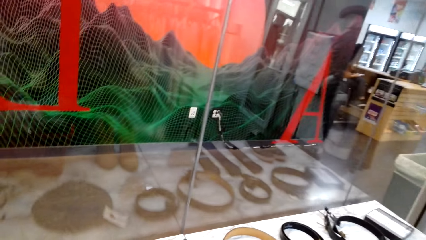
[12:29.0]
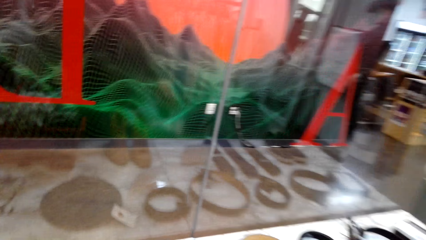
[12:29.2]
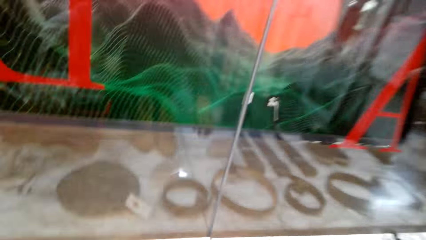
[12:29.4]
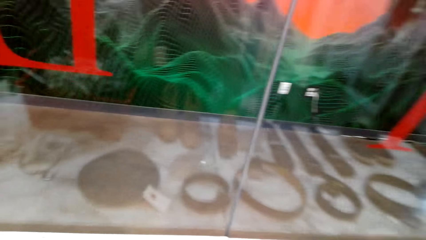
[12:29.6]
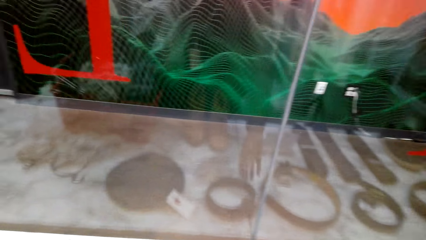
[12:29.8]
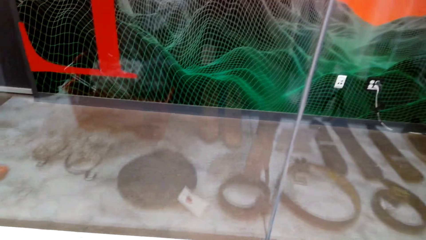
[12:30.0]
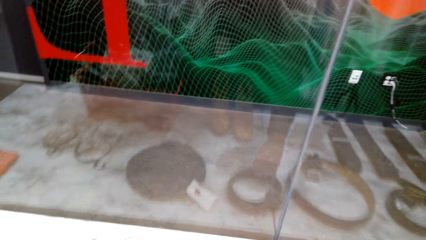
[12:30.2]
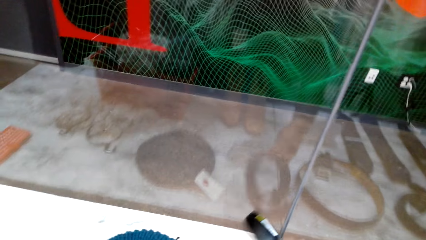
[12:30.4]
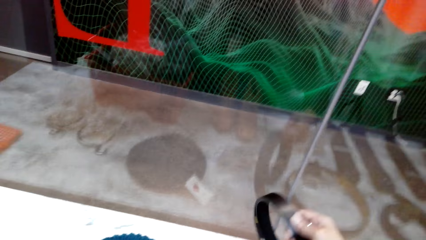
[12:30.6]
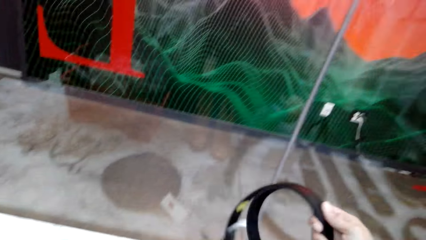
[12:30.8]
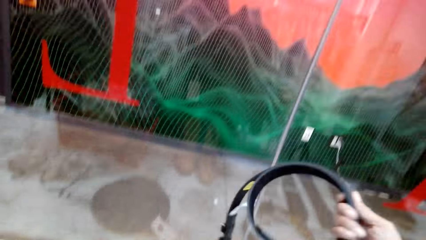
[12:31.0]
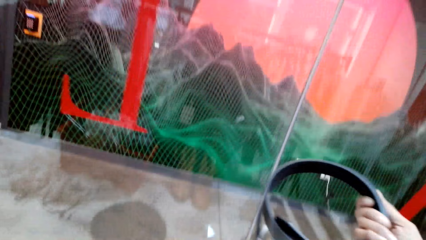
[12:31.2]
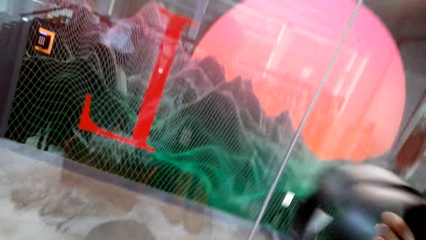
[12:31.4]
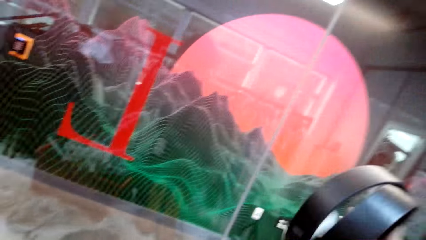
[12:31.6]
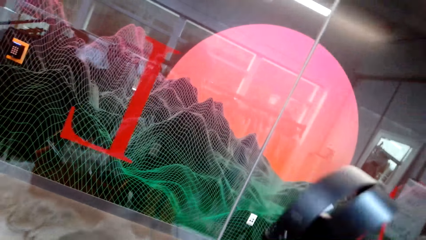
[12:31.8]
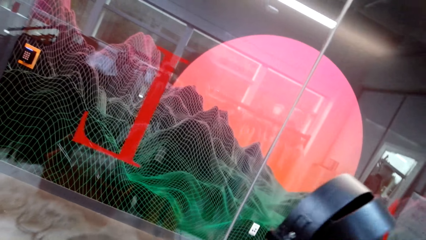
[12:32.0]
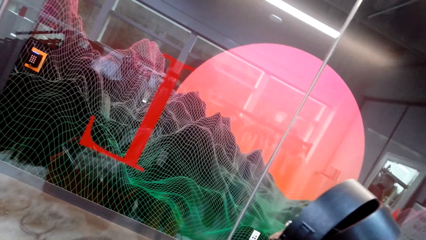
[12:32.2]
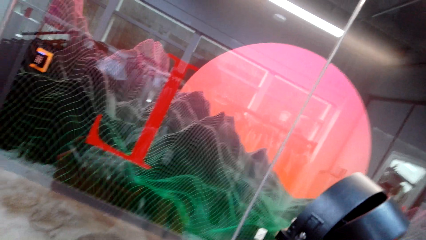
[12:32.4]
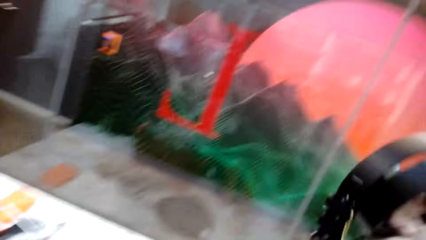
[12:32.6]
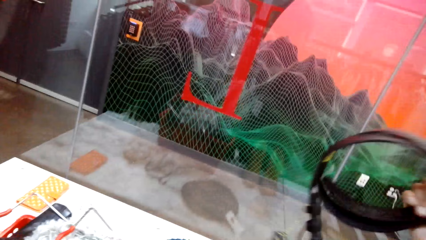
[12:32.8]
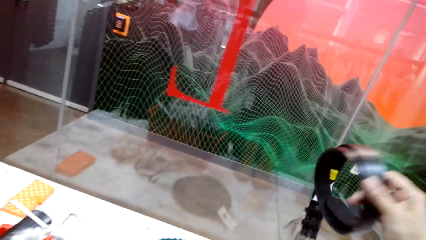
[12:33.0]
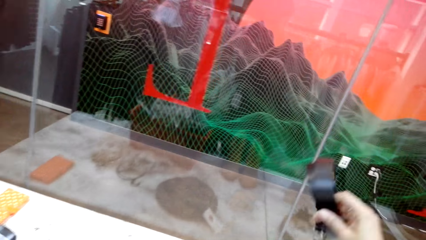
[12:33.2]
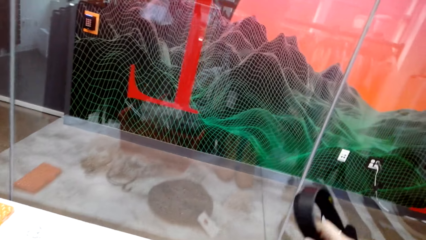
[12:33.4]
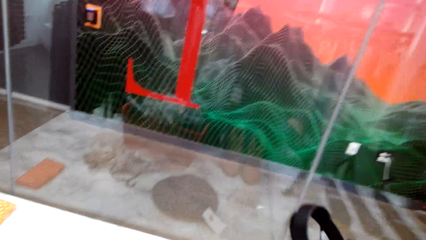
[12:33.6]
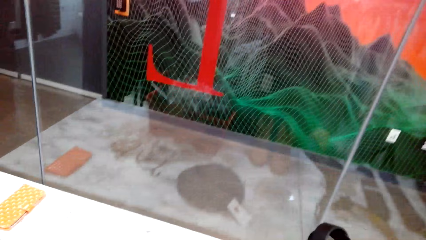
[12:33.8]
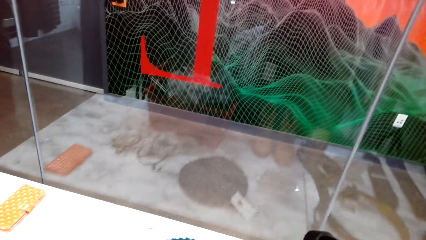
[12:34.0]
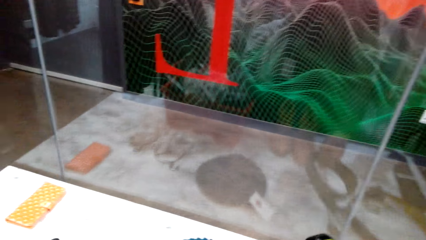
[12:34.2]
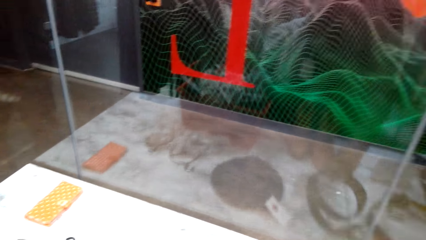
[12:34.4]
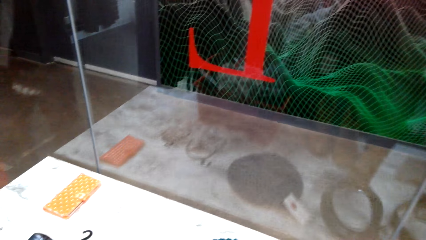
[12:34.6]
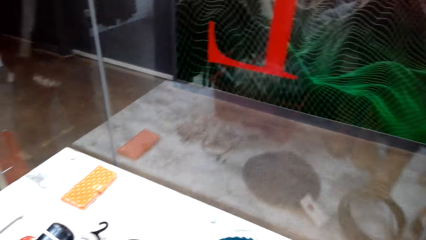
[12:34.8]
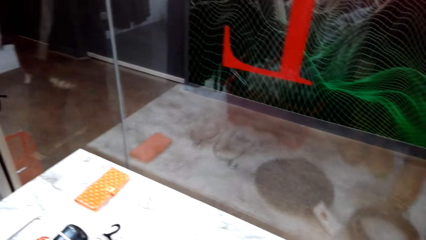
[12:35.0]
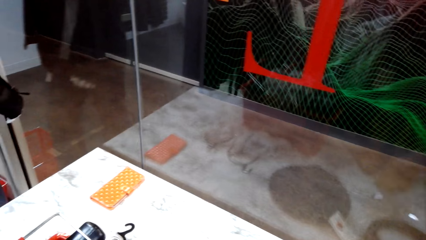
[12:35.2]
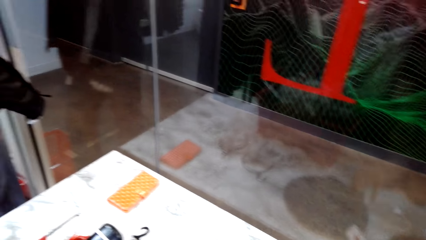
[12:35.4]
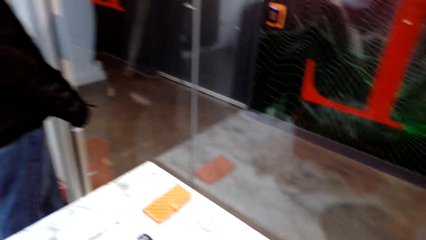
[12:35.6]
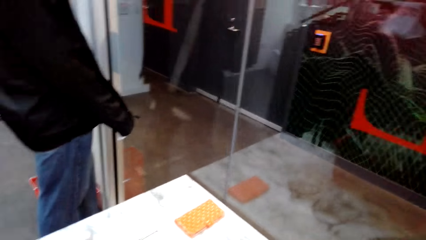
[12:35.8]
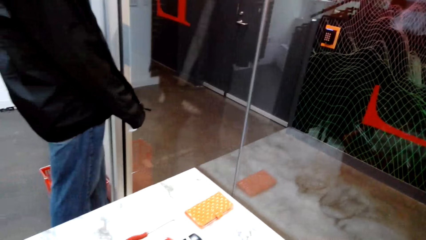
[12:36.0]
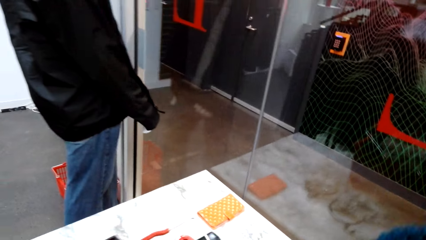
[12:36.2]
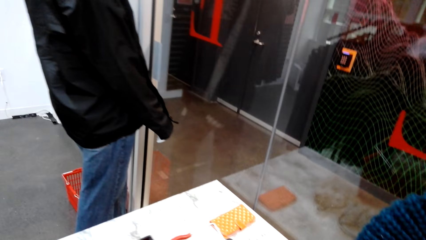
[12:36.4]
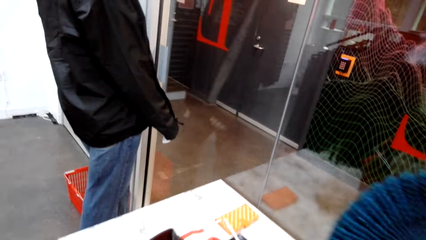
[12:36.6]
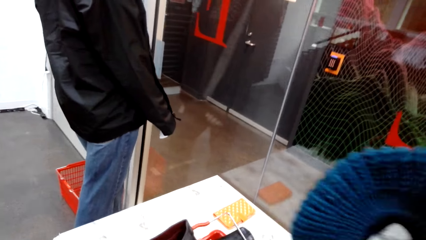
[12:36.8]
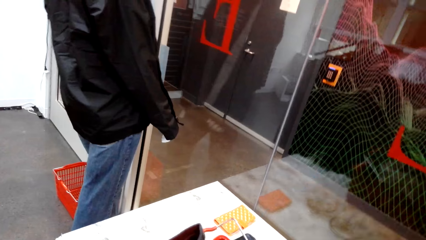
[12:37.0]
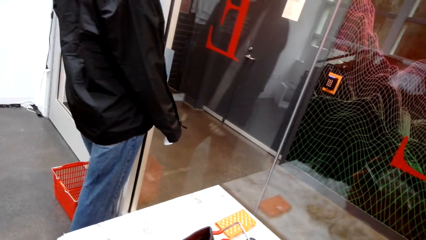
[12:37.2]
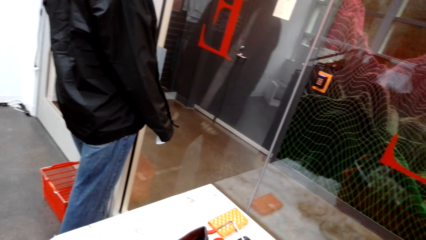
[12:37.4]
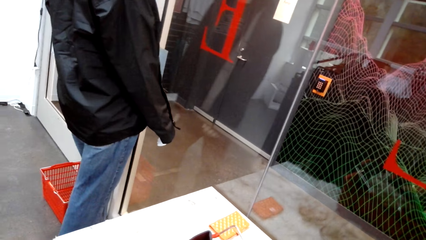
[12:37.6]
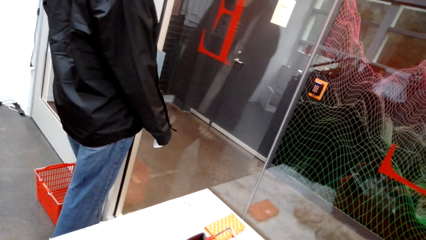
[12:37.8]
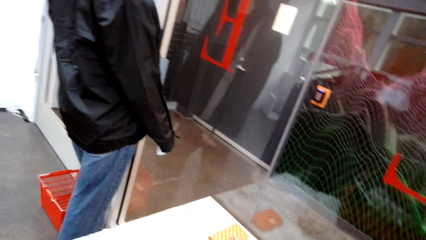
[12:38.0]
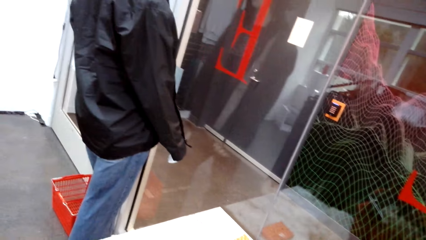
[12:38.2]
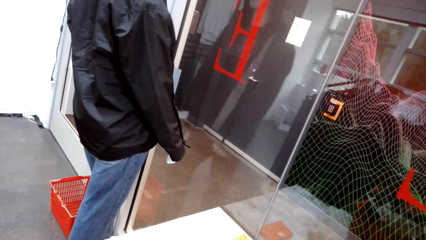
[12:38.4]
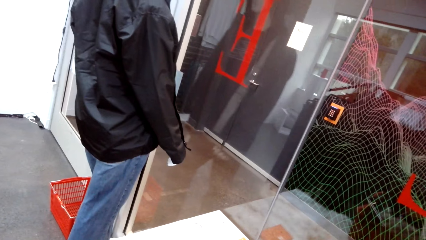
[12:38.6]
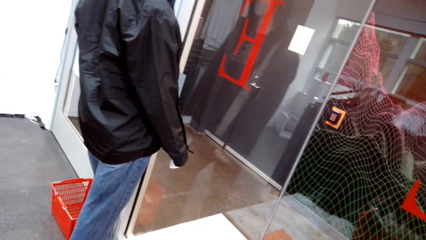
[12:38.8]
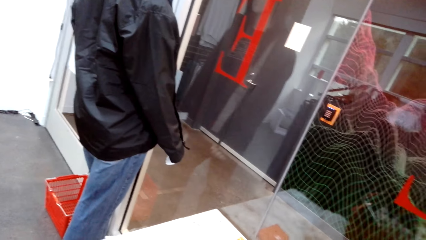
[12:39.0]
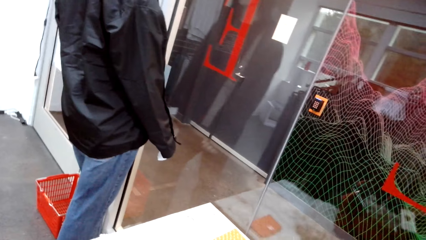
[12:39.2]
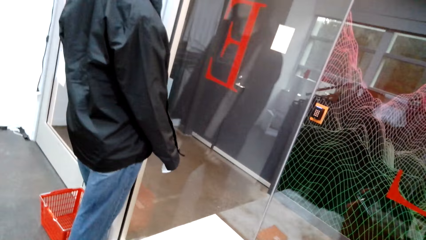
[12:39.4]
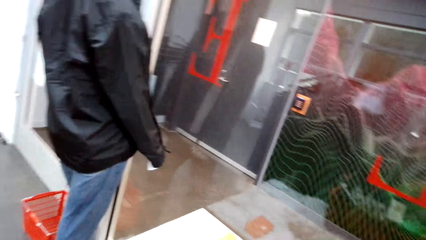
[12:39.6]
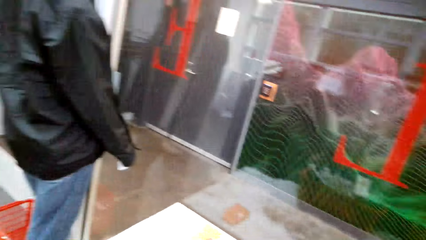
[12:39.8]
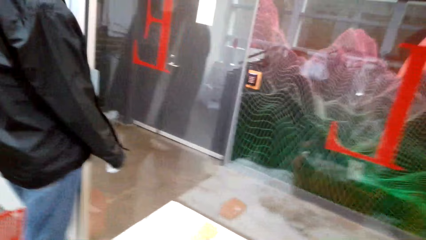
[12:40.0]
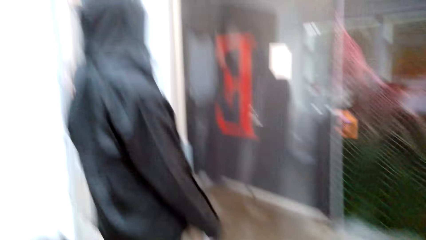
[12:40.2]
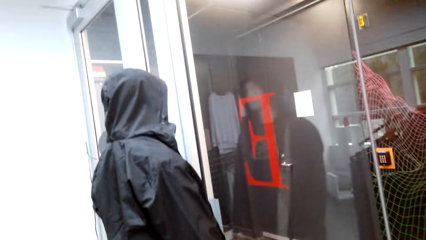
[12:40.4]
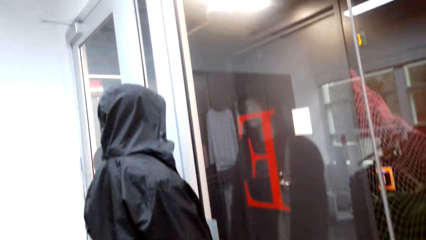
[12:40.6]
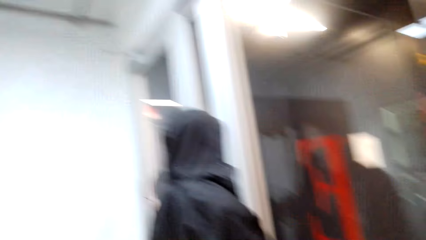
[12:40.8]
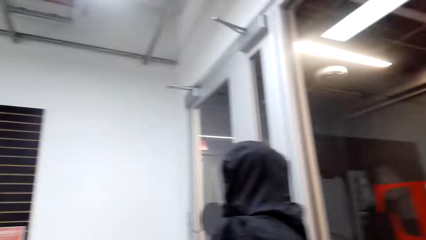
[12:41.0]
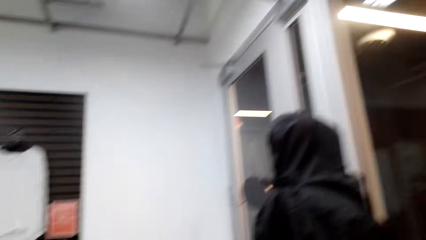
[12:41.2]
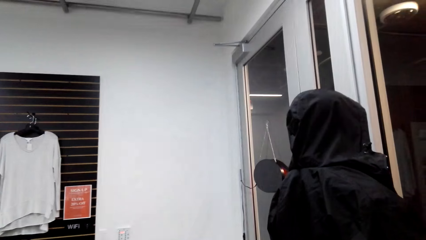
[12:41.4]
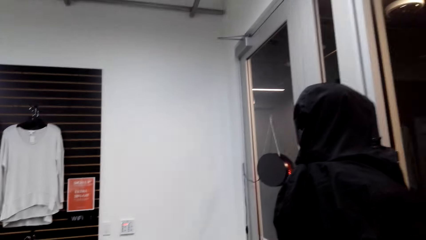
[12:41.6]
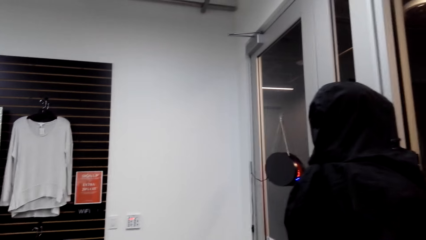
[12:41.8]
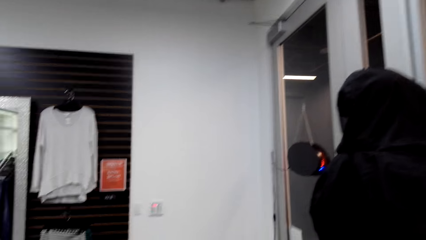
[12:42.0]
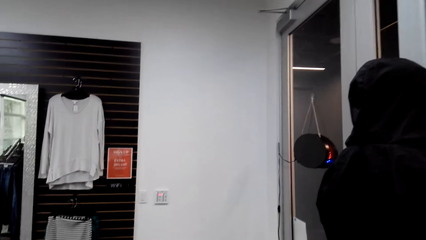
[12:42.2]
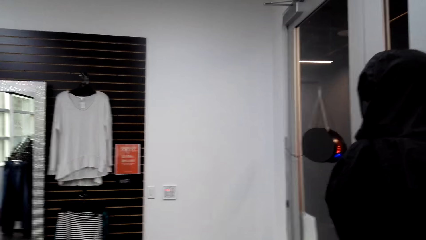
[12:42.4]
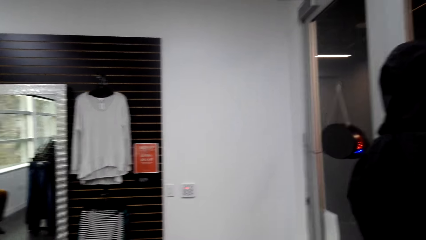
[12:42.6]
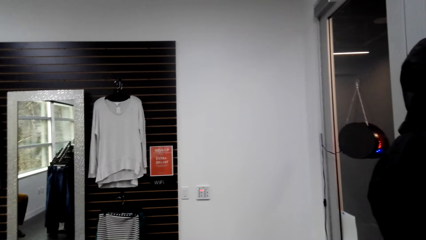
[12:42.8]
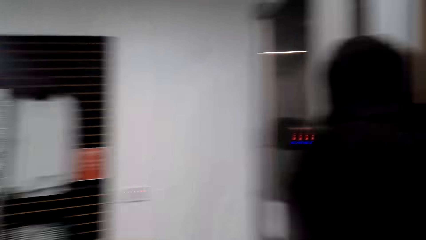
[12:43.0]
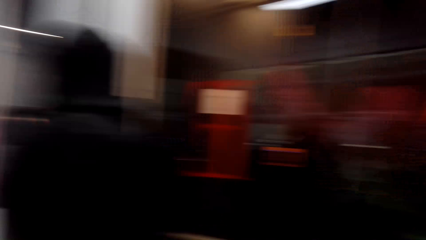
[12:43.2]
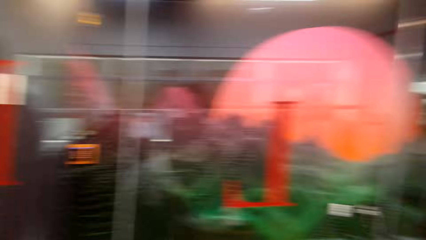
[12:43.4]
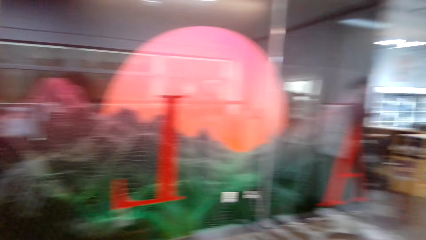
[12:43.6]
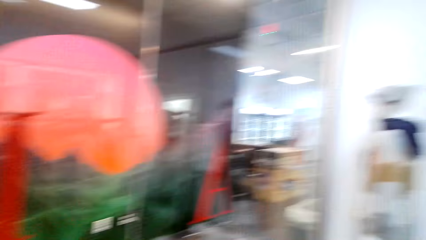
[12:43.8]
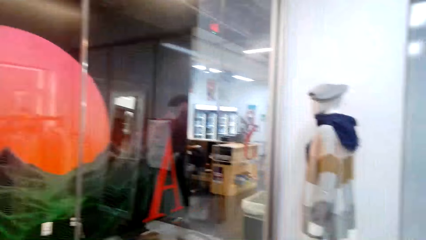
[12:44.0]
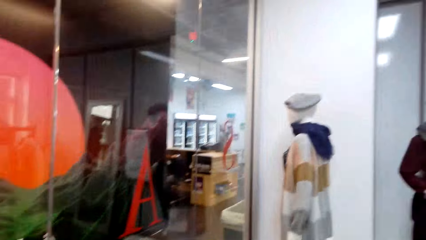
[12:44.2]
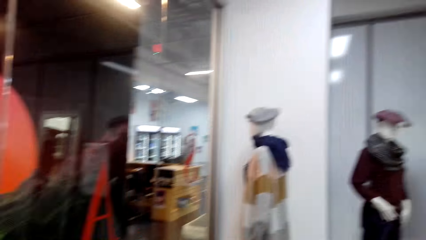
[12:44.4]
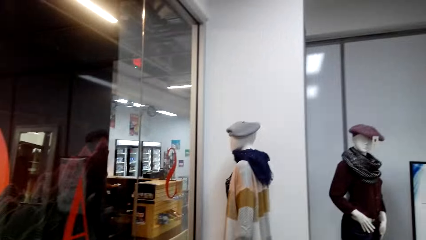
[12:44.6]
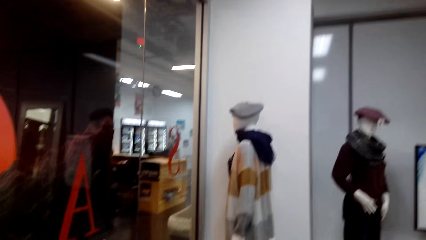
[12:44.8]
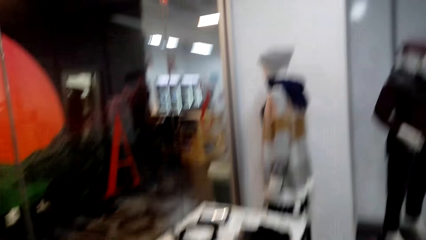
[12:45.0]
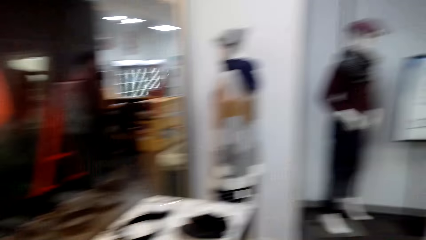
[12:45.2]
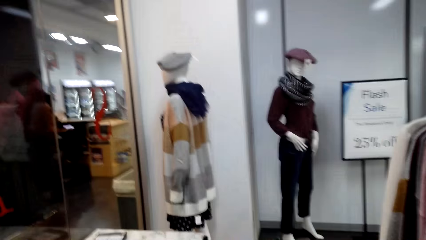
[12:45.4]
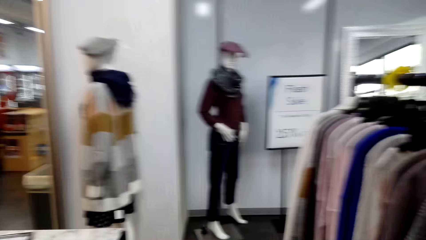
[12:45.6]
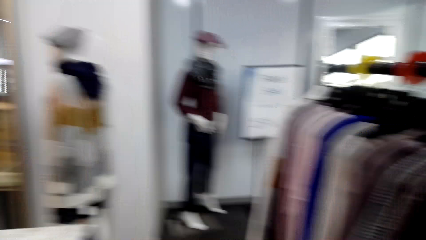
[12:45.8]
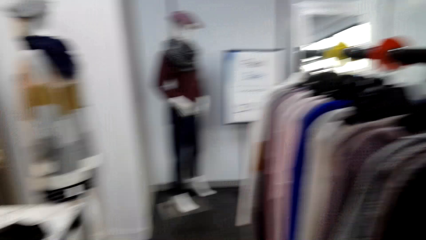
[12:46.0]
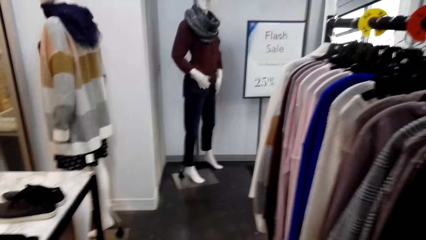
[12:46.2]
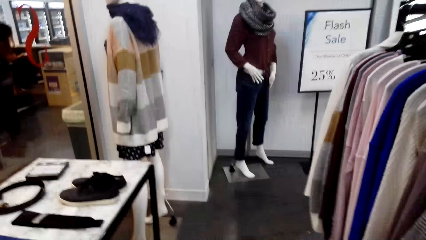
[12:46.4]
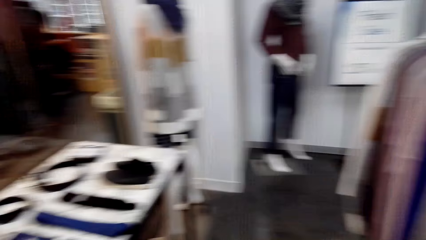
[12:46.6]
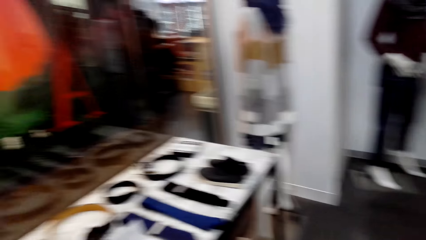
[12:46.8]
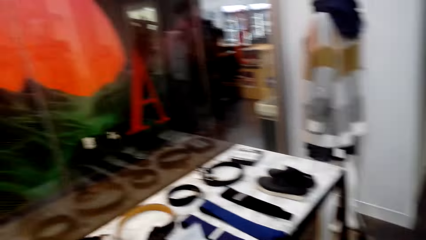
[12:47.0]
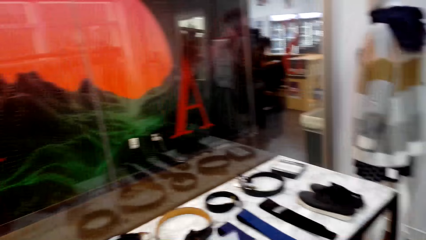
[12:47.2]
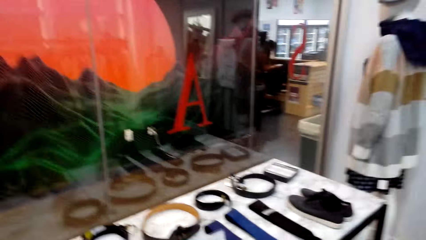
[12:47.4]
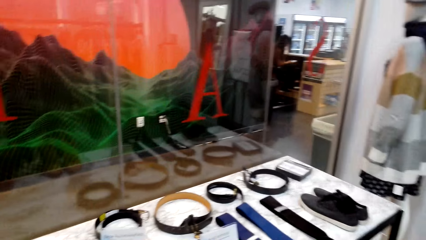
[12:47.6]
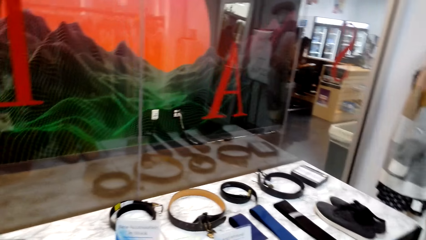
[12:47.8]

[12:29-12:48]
The camera wearer picks a belt from the table. They check the belt and return the belt on the table. They pick a head cover from the table.
